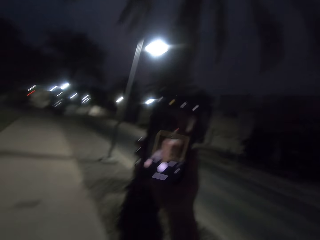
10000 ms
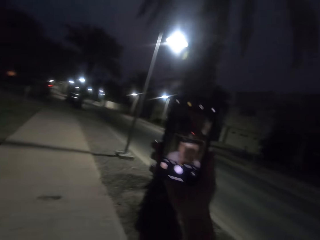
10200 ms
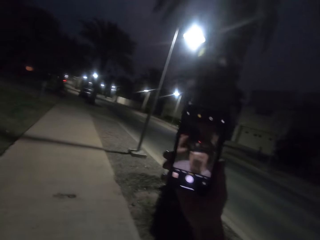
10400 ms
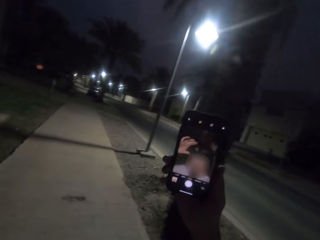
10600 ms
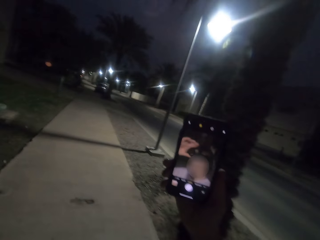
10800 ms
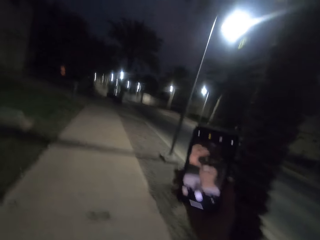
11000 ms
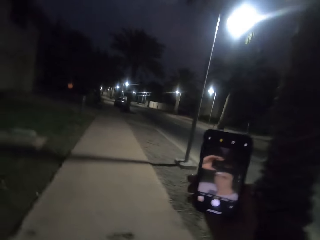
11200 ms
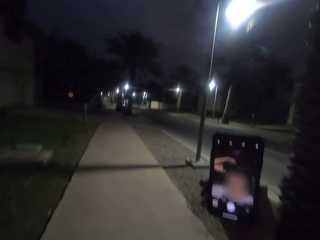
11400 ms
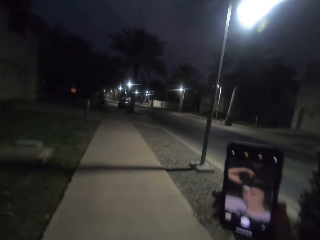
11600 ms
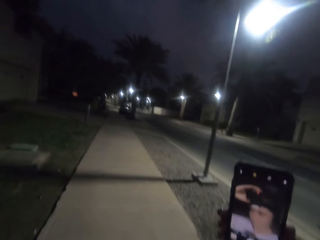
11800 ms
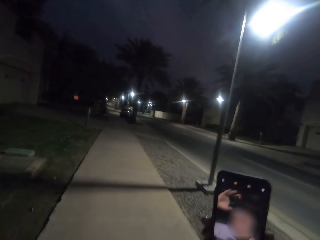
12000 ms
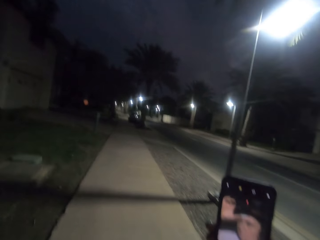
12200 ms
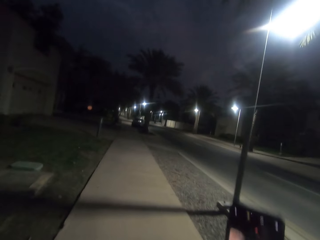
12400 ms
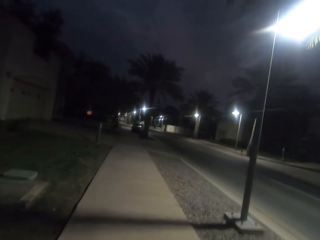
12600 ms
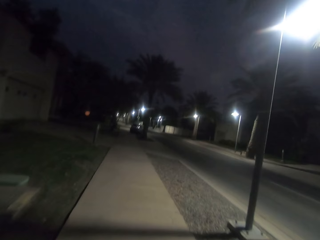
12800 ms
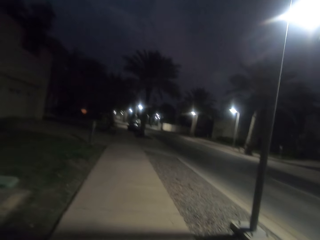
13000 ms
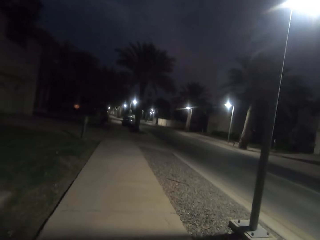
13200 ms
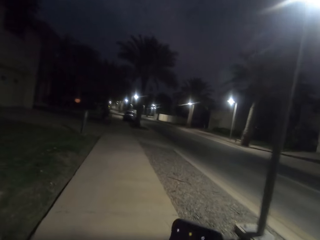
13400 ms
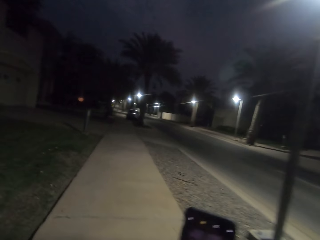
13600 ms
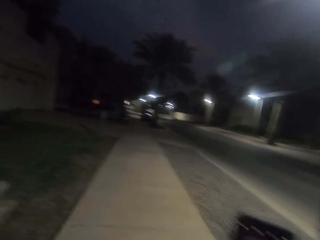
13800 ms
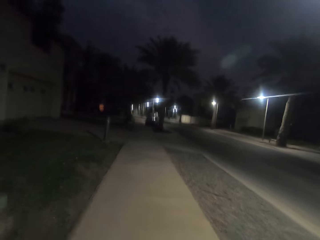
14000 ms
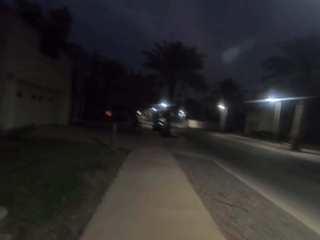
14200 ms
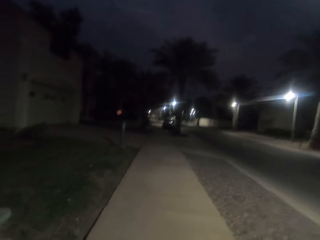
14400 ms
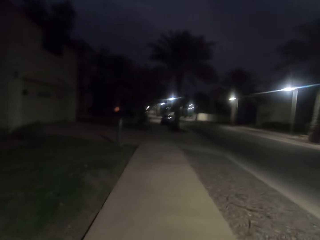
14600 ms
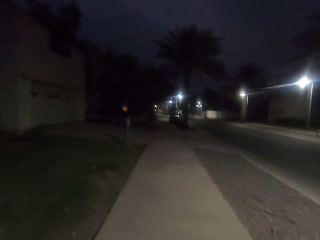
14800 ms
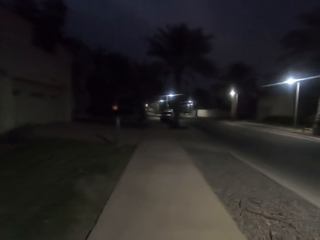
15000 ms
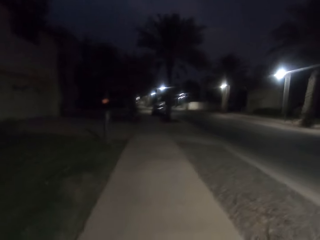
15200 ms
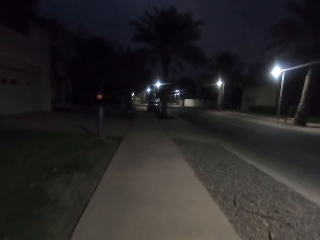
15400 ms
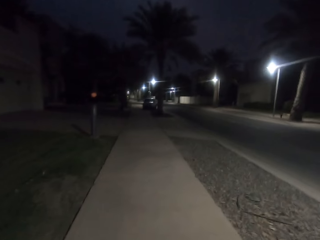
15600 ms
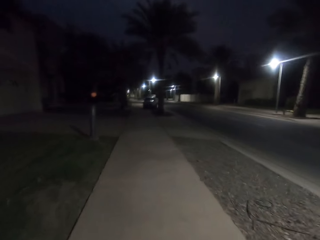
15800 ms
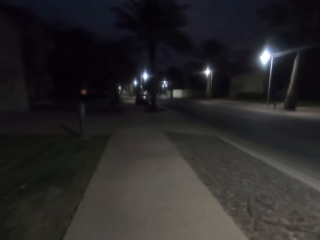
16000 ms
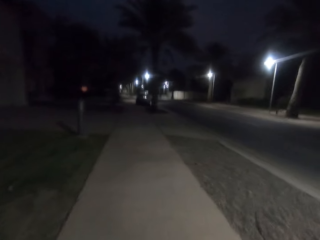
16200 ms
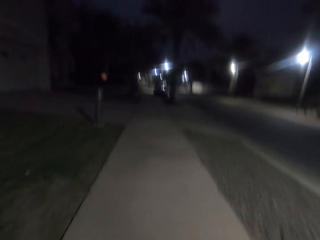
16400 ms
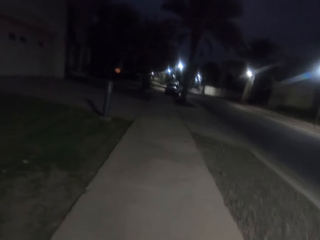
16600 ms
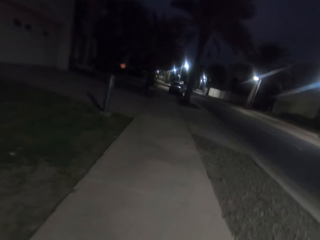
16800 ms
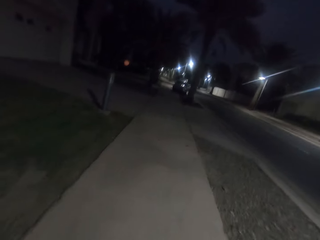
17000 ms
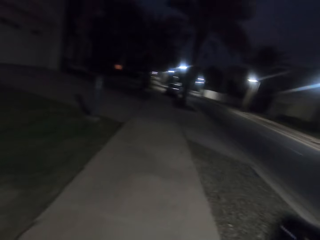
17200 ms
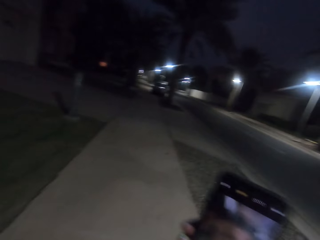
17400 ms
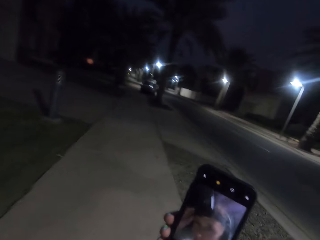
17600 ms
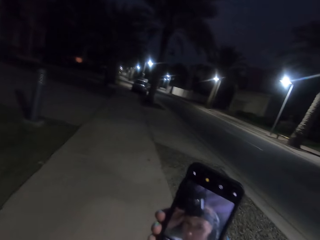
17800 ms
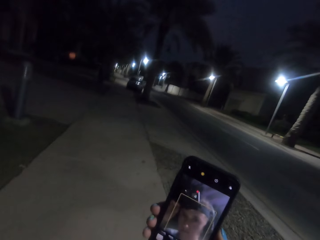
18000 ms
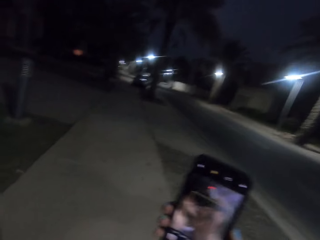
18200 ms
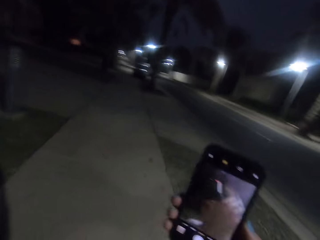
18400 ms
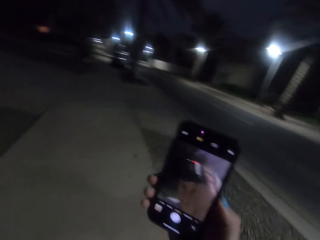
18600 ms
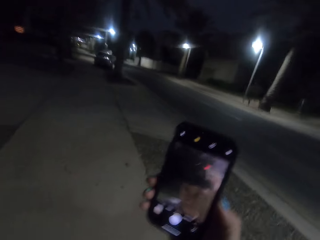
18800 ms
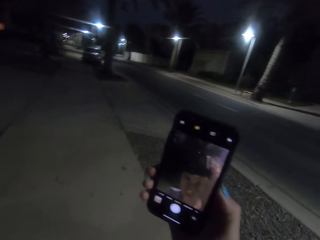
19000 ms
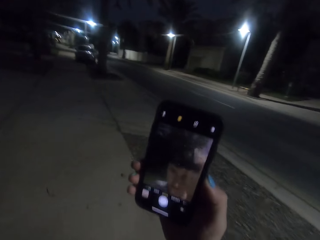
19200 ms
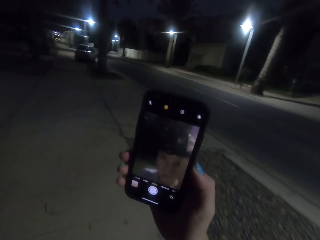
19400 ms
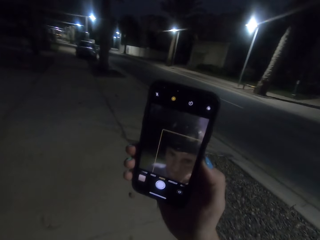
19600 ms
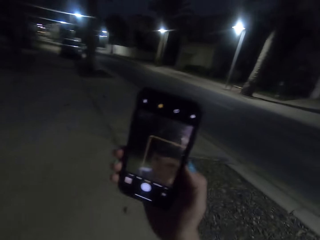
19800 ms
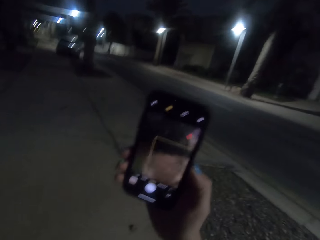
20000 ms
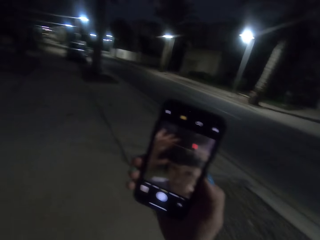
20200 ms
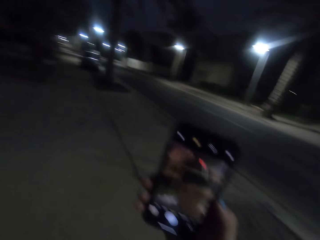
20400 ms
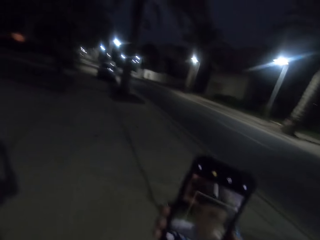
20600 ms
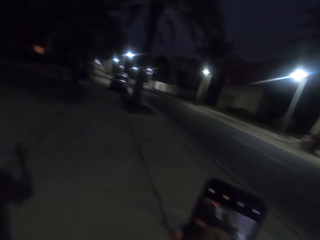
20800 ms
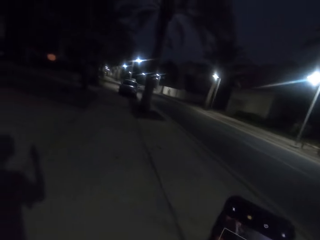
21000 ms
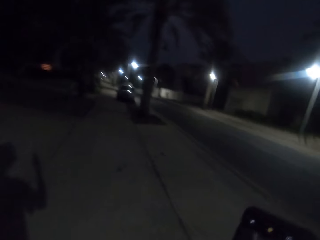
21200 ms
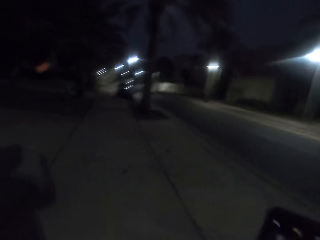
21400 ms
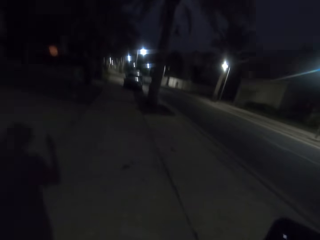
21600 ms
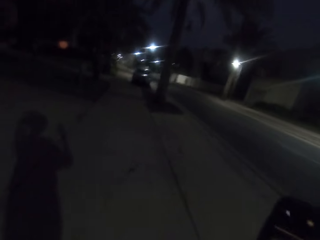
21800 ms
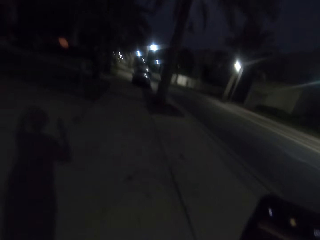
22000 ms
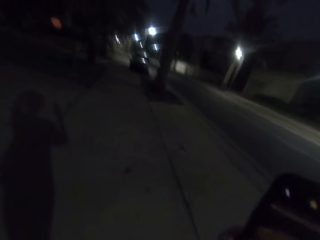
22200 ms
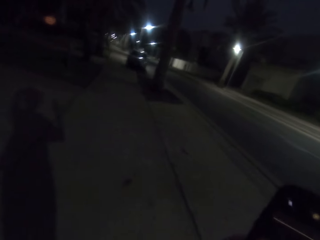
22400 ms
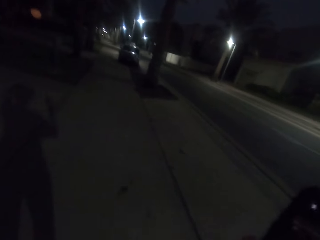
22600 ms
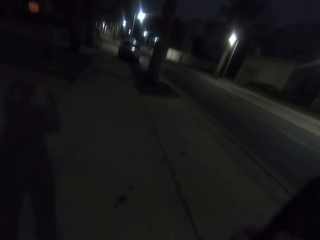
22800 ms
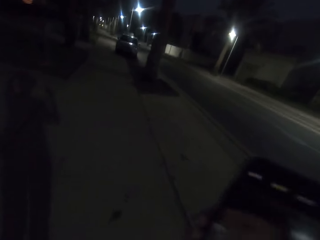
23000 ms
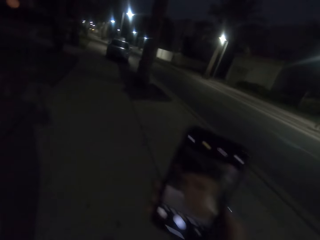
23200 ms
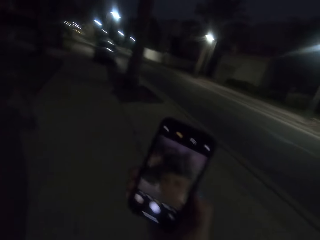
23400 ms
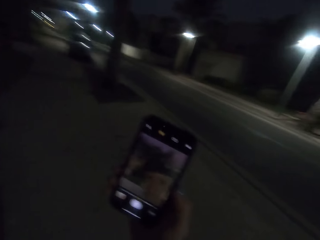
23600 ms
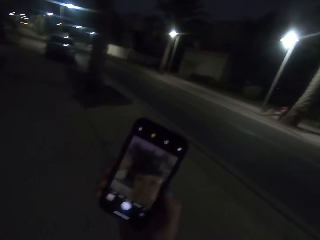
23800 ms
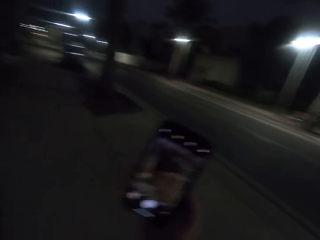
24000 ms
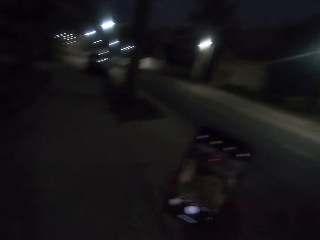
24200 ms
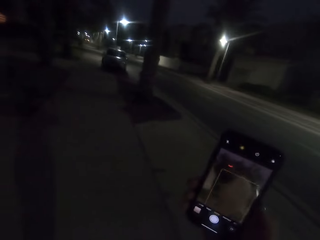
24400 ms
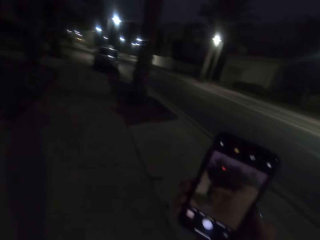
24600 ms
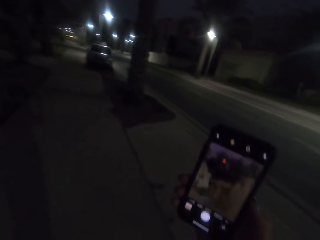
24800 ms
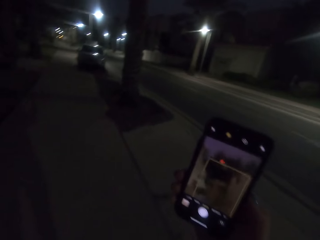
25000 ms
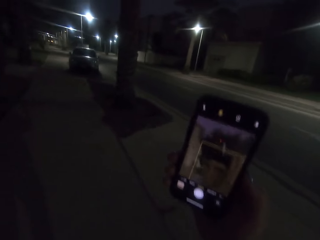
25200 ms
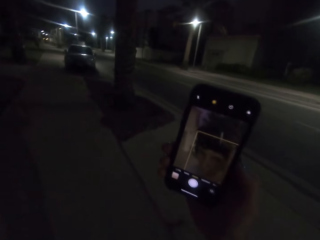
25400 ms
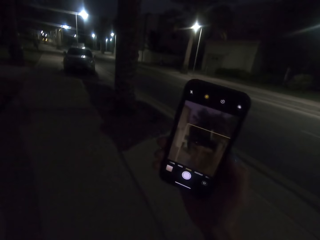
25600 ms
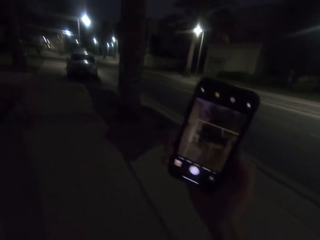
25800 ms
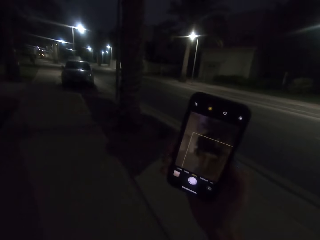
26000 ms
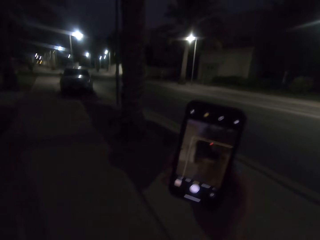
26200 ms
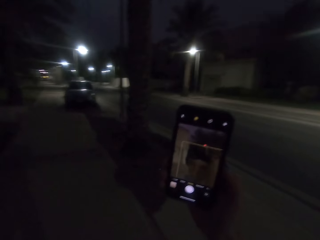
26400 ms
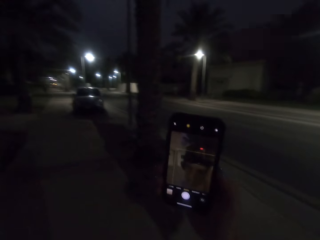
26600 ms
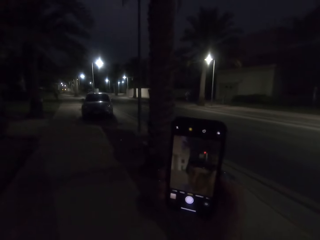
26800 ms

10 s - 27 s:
The camera wearer aligns a camera. They walk on the sidewalk of the street road. They lower the hand. They align the camera. They take a selfie and lift up the phone. They lower the hand.

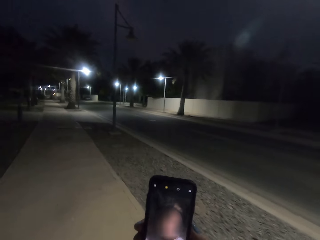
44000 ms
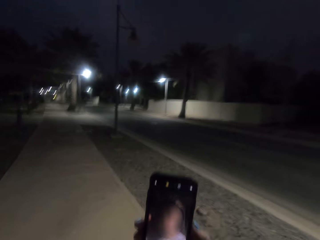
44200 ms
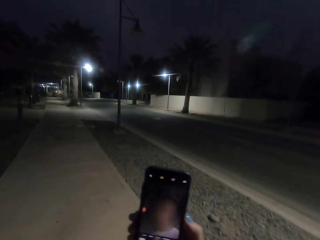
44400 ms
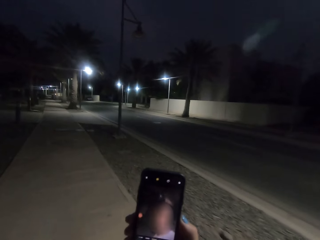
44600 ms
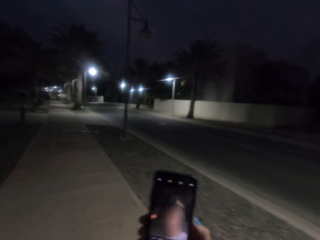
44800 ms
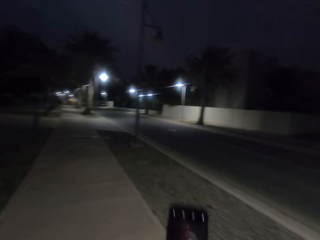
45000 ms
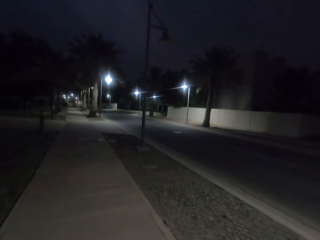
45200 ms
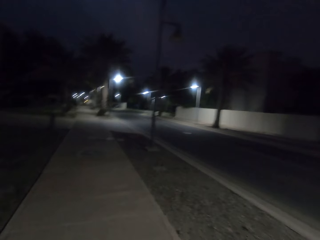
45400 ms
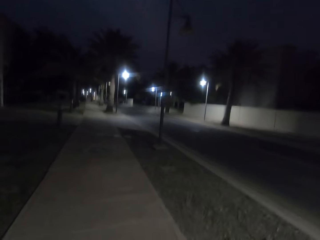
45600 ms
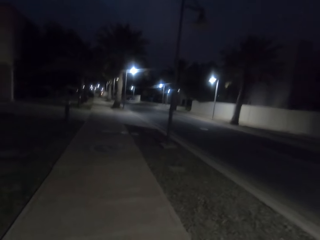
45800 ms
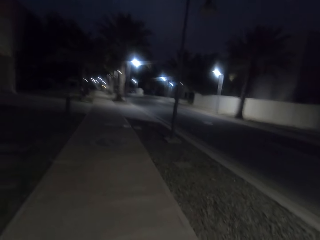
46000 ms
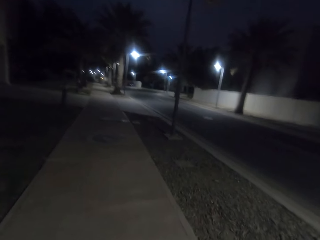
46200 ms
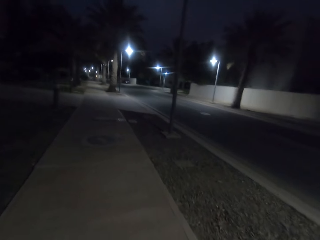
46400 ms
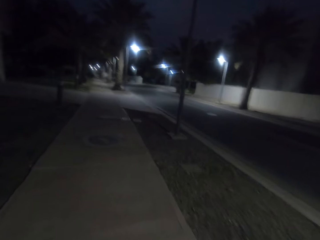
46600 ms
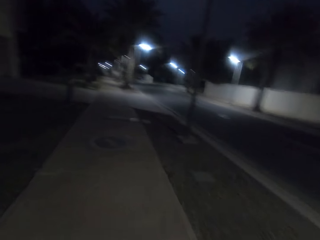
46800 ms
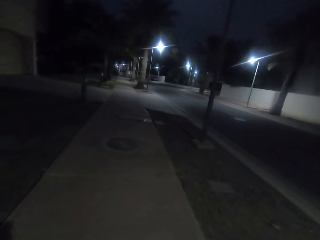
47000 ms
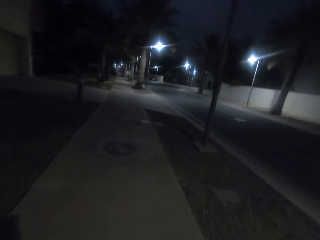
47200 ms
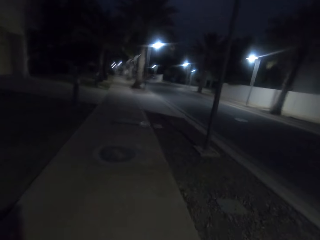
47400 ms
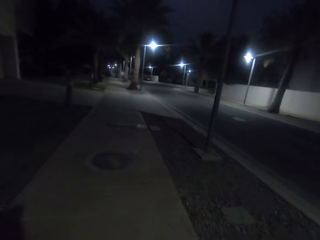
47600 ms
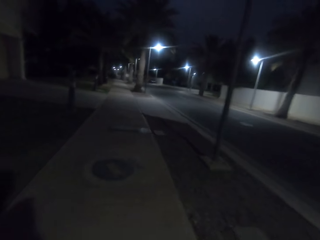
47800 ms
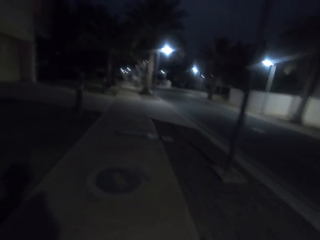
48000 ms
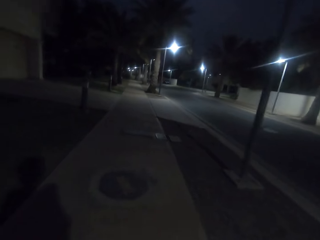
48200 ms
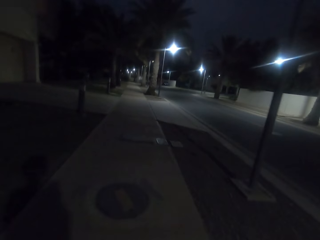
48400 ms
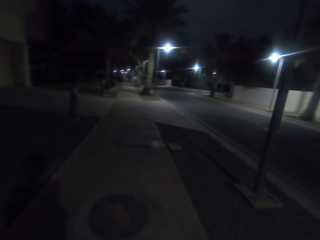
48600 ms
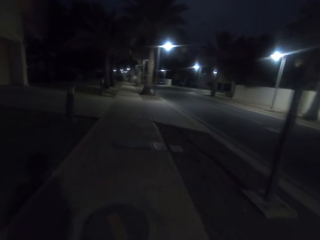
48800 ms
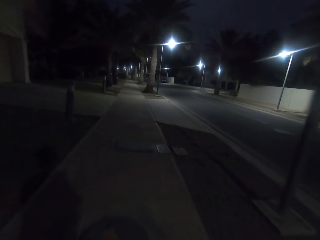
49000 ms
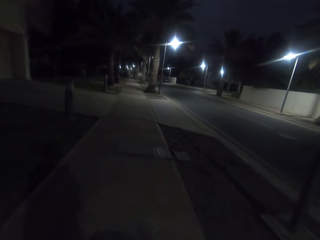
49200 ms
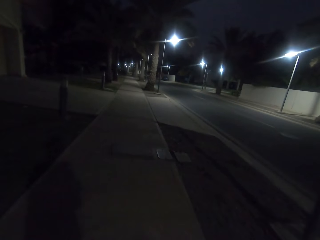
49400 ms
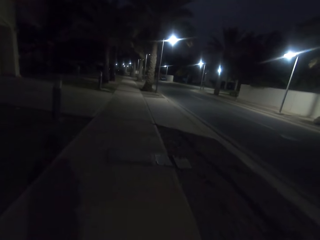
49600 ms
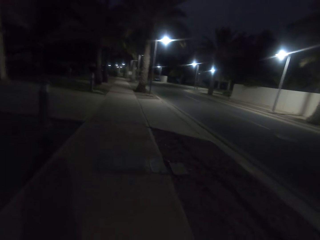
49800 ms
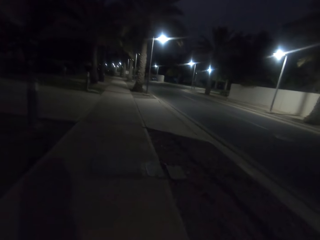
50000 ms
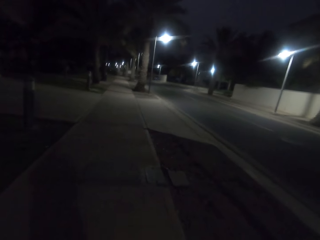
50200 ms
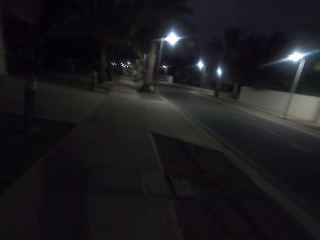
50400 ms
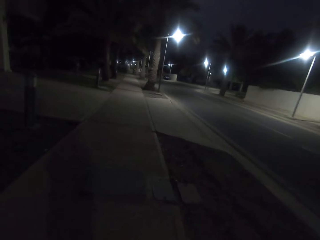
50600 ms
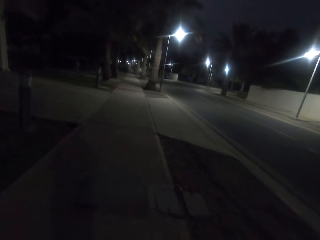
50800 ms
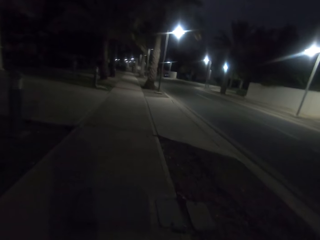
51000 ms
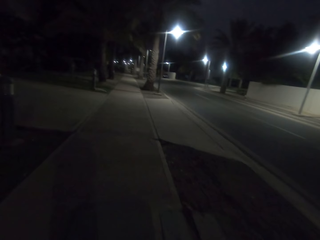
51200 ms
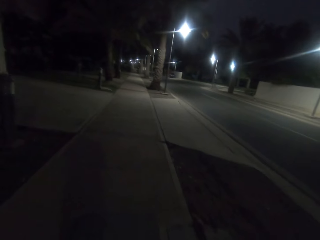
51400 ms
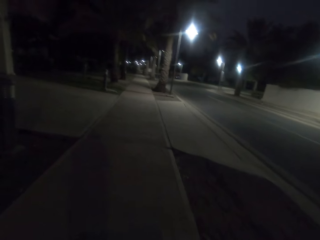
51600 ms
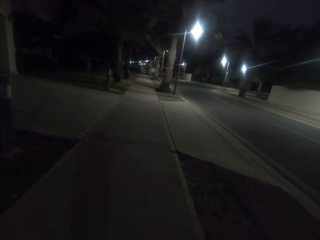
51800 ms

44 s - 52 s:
The camera wearer walks on the sidewalk of the street road.
